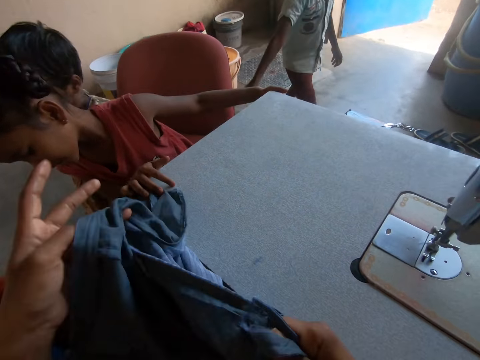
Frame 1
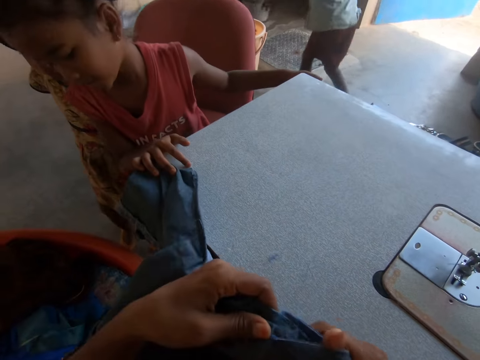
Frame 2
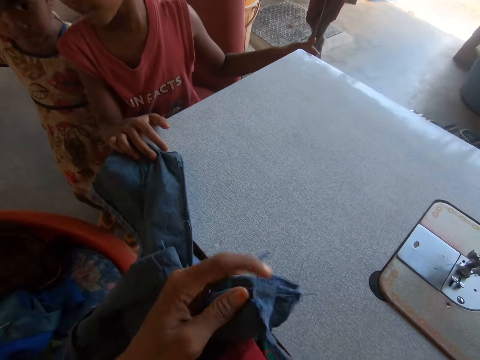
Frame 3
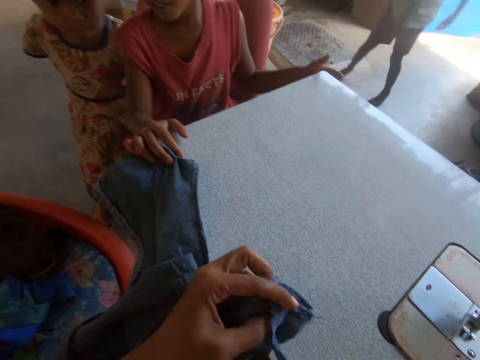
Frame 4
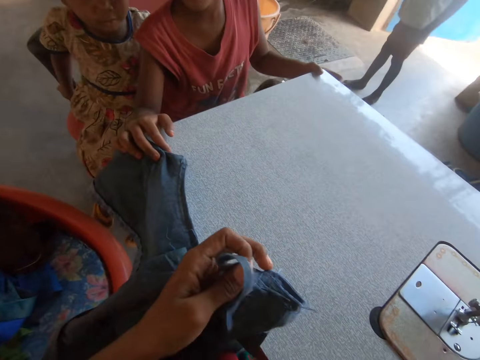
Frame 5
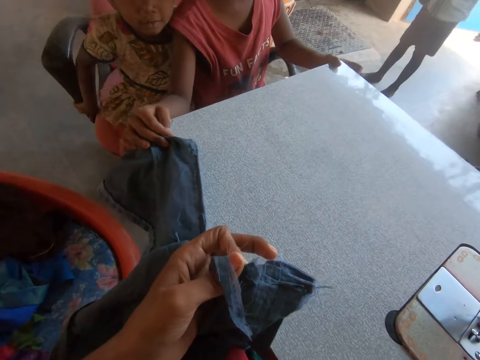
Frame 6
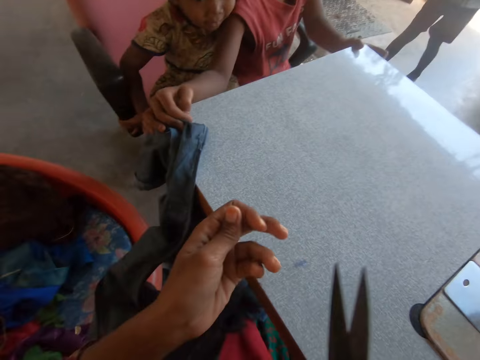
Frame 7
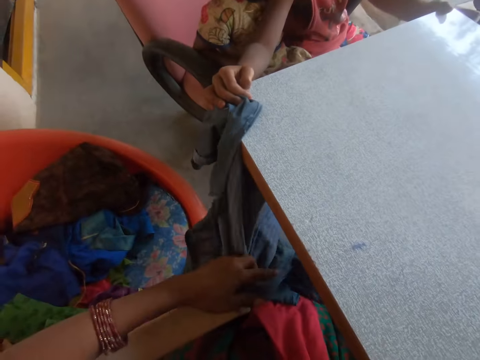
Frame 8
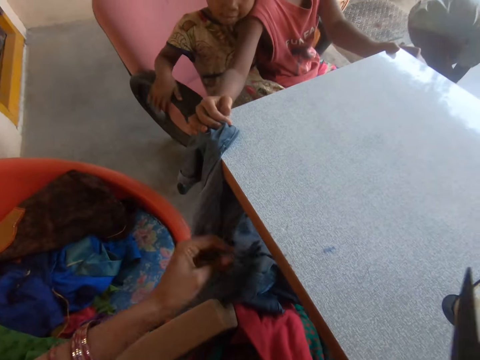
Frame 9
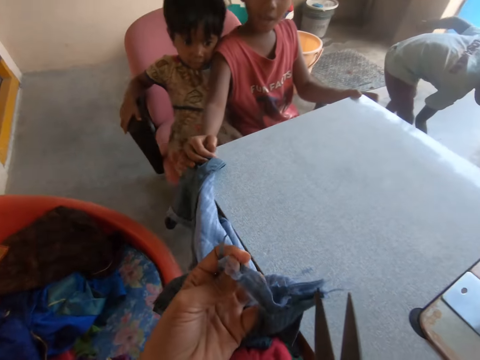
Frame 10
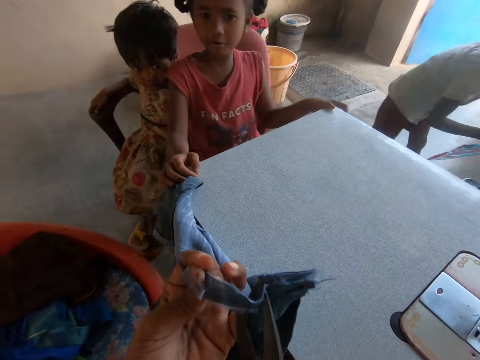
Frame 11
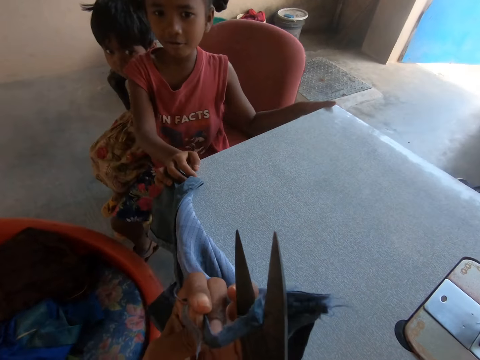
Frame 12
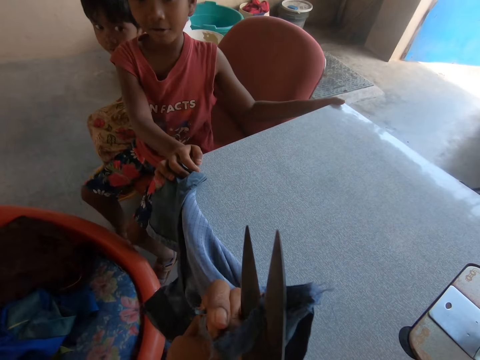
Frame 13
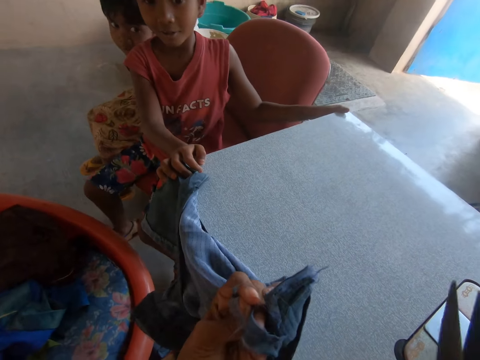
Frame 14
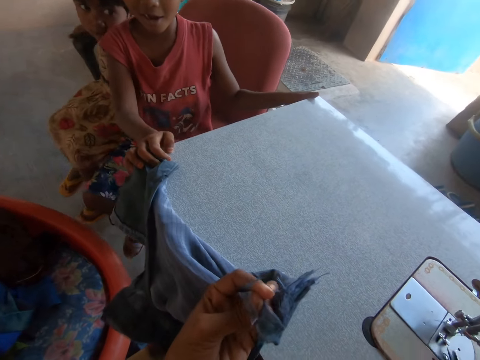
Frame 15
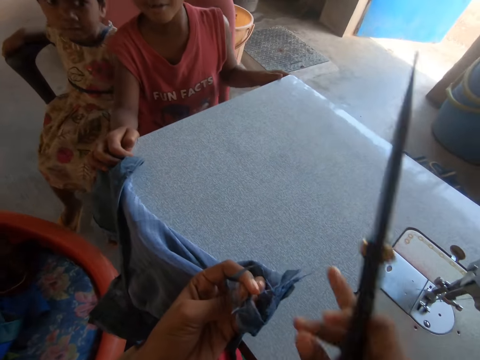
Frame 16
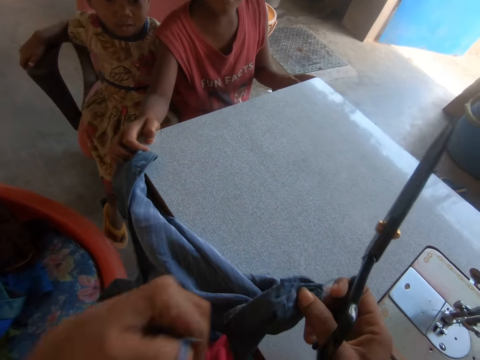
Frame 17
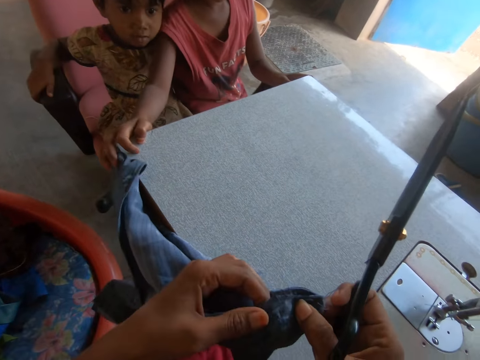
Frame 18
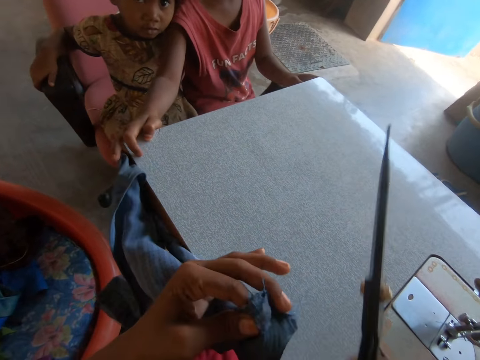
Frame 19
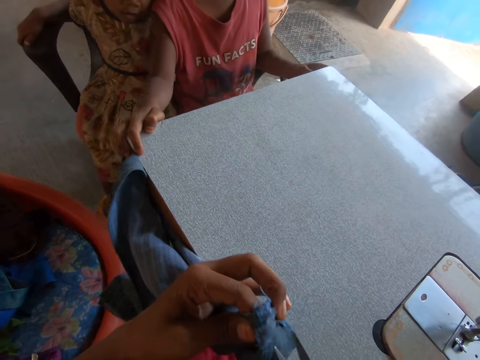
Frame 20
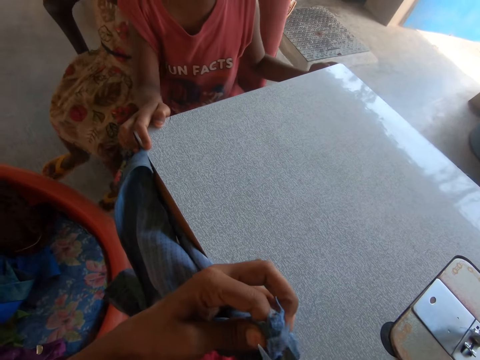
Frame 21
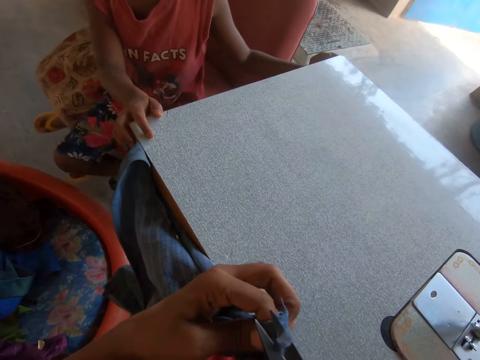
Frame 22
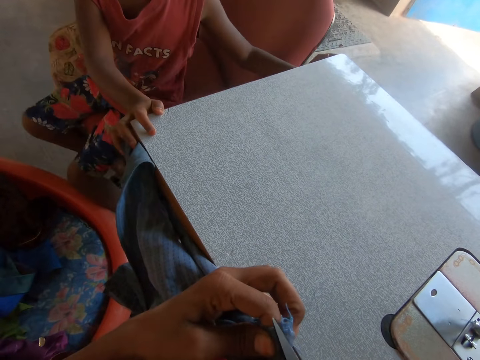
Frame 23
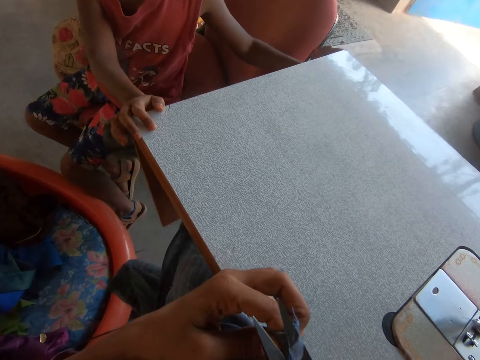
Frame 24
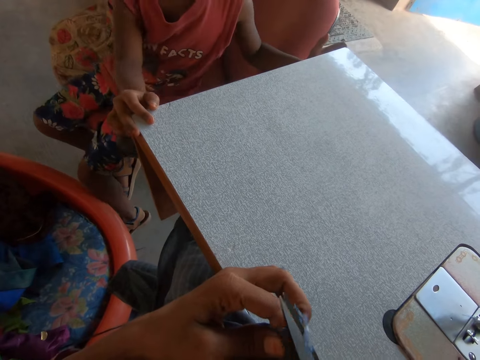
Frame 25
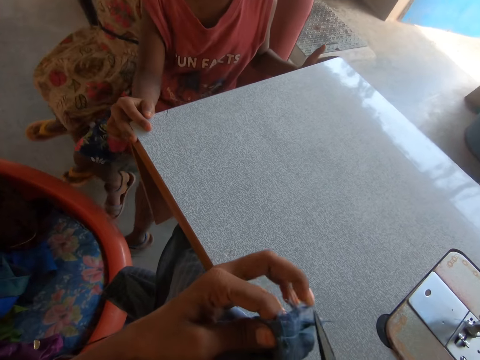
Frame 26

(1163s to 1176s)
The camera wearer picks up the pair of scissors from the sewing machine with her right hand. The boy picks up the kite on the floor with his right hand. The camera wearer cuts off the thread from the piece of cloth with the pair of scissors in her right hand. She drops the pair of scissors in her right hand on the sewing machine. She holds the piece of cloth with her right hand. She throws the part of the piece of cloth in her left hand on the ground. She holds the piece of cloth with her left hand. She cuts off the thread from the piece of cloth with the pair of scissors in her right hand.

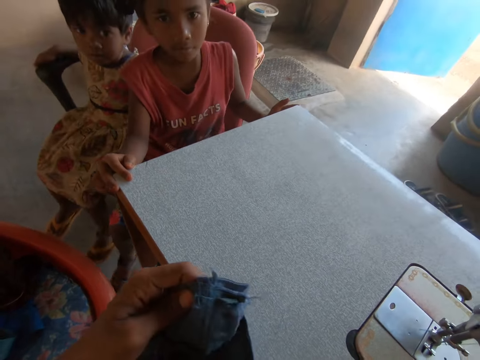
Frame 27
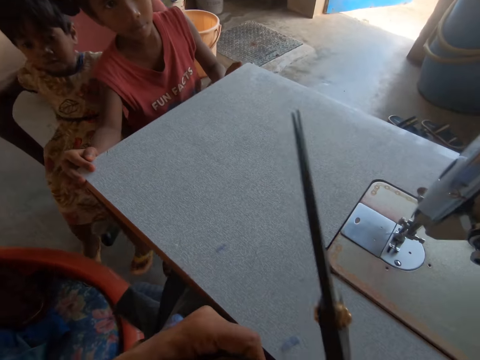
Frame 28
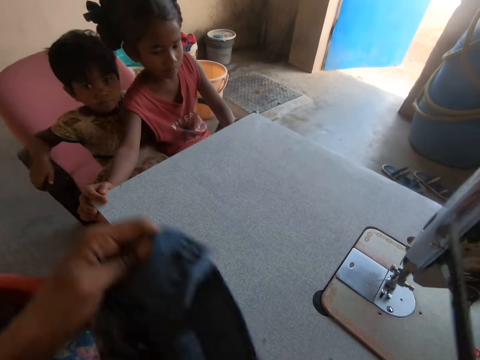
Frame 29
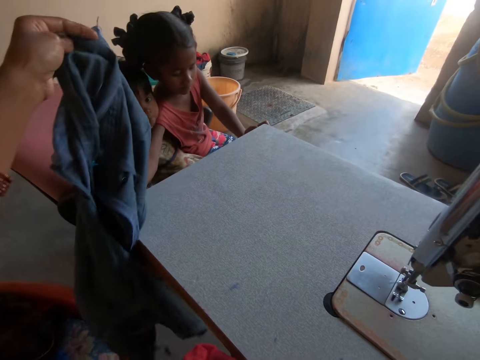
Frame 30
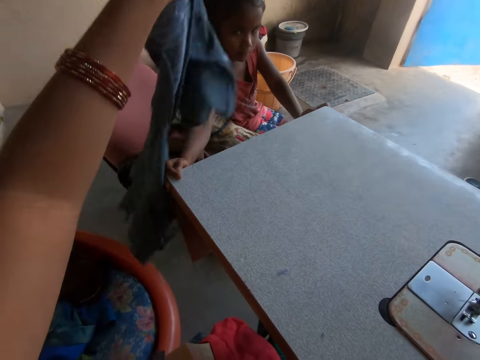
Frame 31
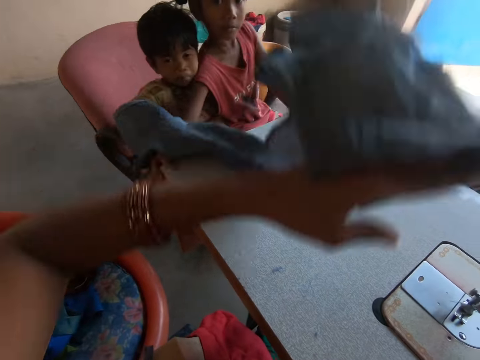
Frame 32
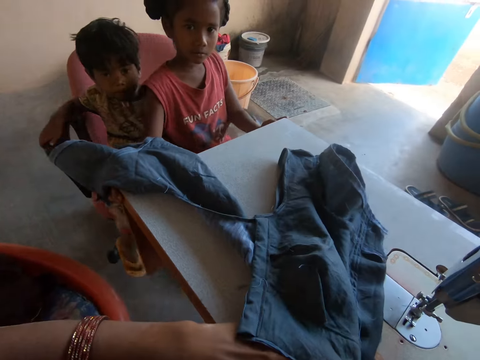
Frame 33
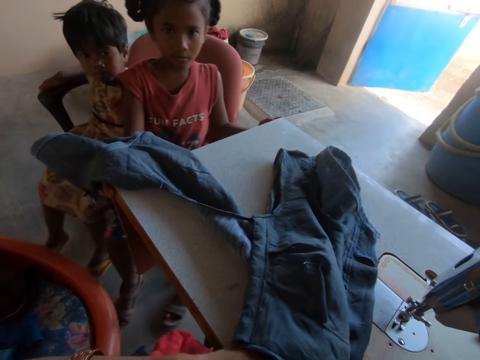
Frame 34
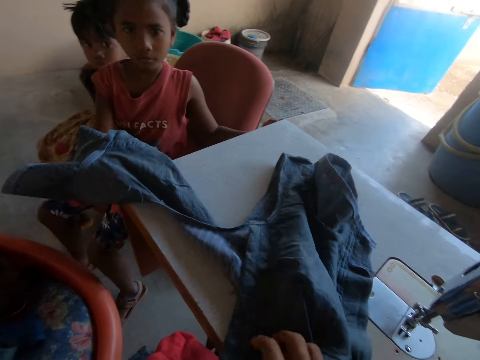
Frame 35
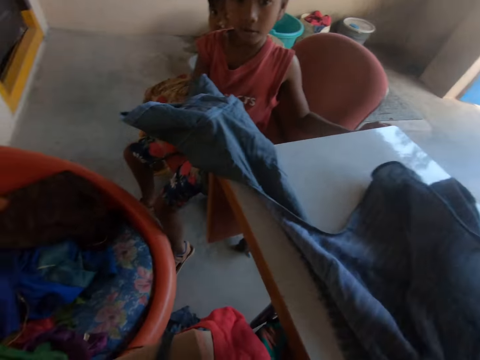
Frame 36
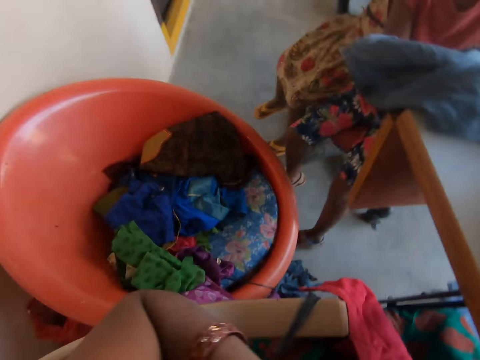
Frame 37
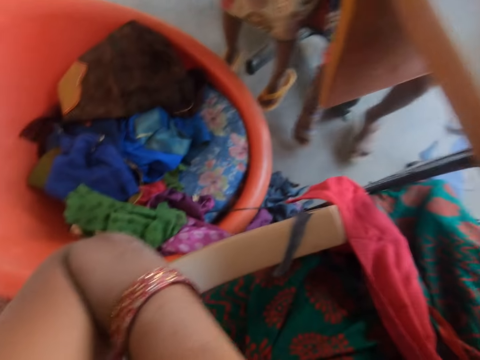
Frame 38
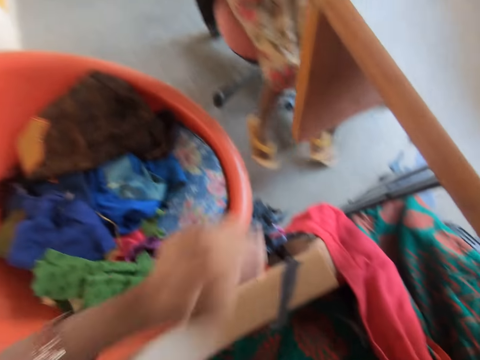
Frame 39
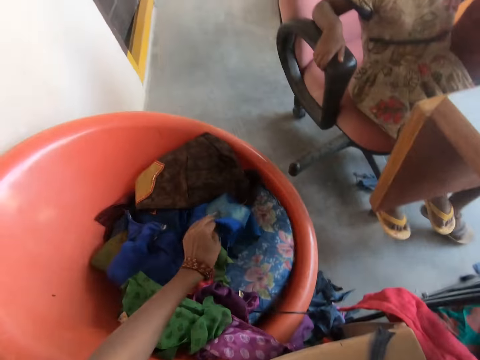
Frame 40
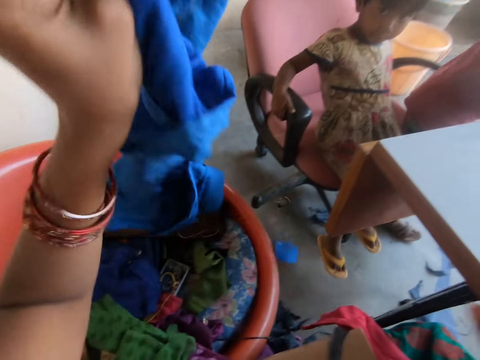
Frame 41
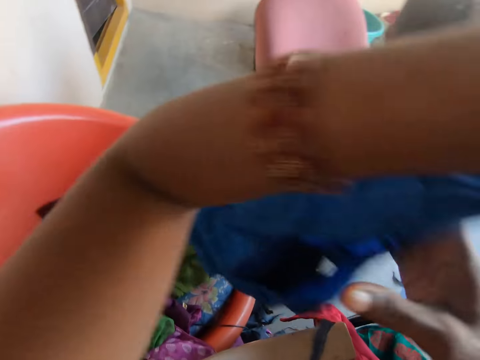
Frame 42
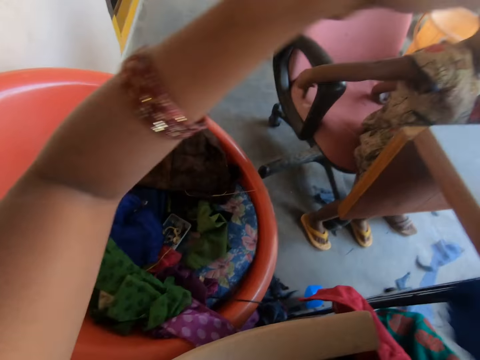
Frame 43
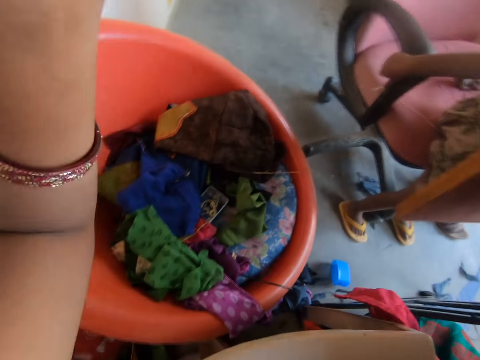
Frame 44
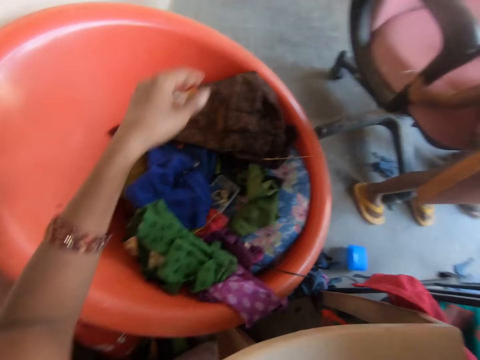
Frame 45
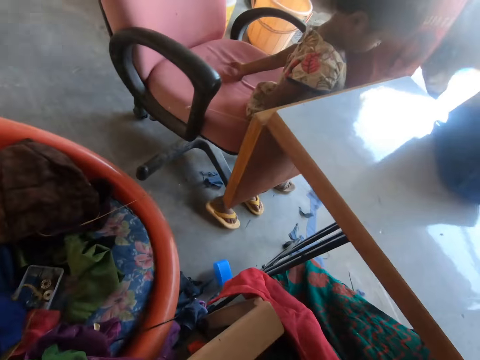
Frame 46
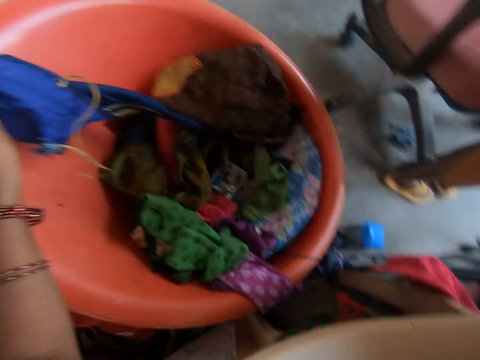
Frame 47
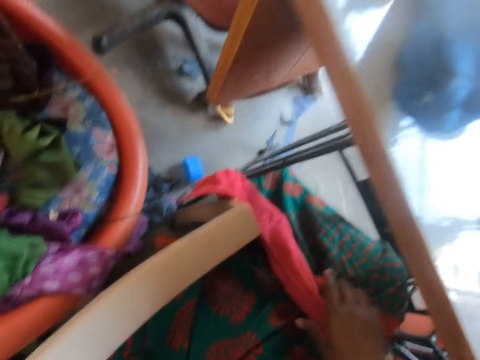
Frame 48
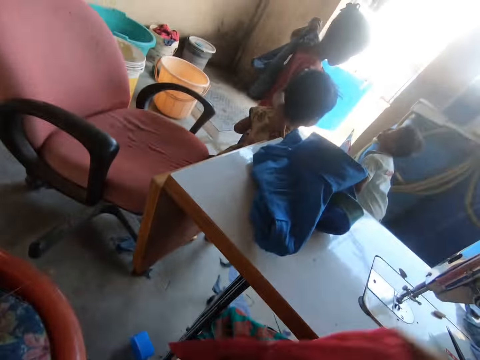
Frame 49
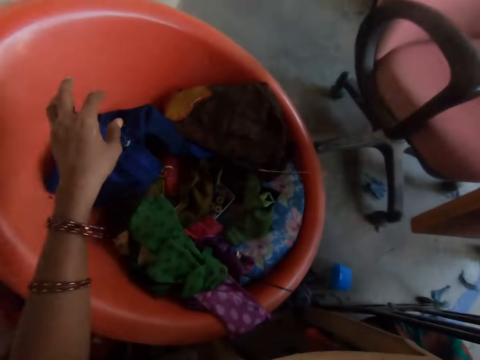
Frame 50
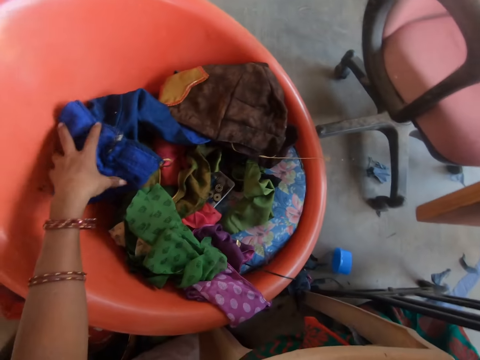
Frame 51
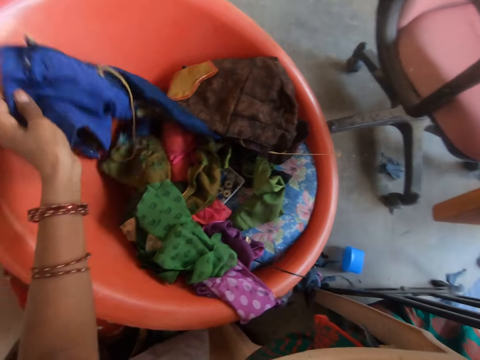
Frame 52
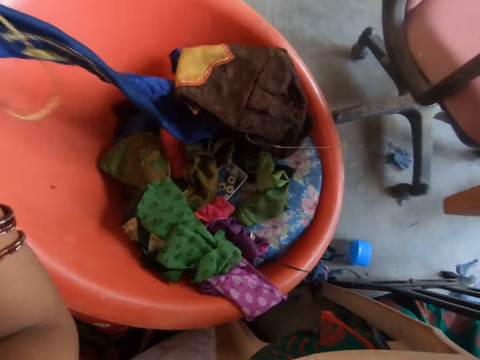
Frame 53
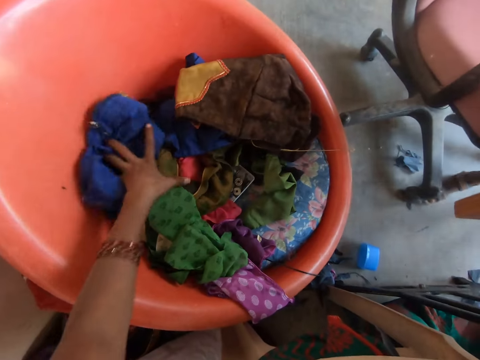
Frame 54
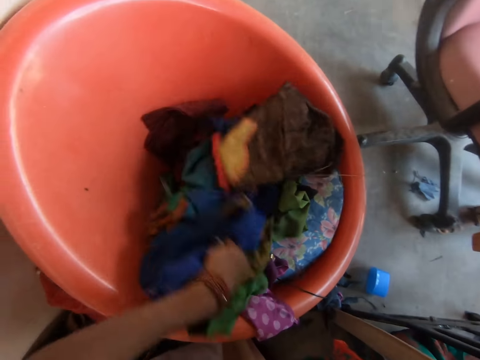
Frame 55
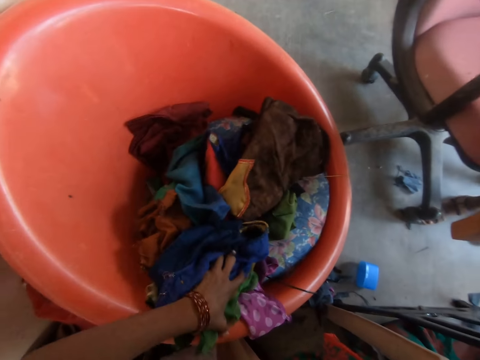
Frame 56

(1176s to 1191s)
The camera wearer drops the piece of cloth in her left hand on the sewing machine. The girl takes the piece of cloth from the sewing machine with her right hand. The camera wearer places a cloth on the sewing machine again. She picks a piece of cloth from a bowl with her left hand. She passes the piece of cloth in her left hand to her right hand. She picks a piece of cloth from the bowl with her left hand. She drops the piece of cloth in her left hand on the sewing machine. She picks the red piece of cloth on her lap with her right hand. She drops the red piece of cloth in her right hand on the sewing machine. She talks. She picks a piece of cloth from the bowl with her left hand.
